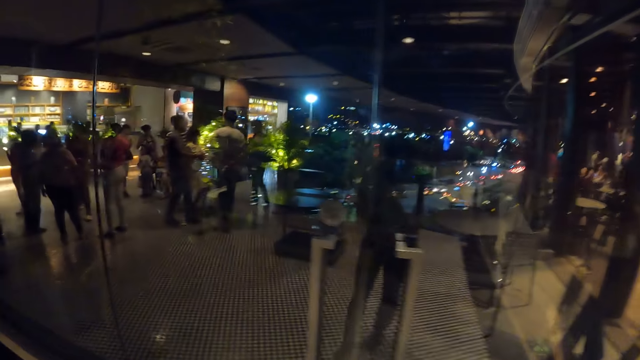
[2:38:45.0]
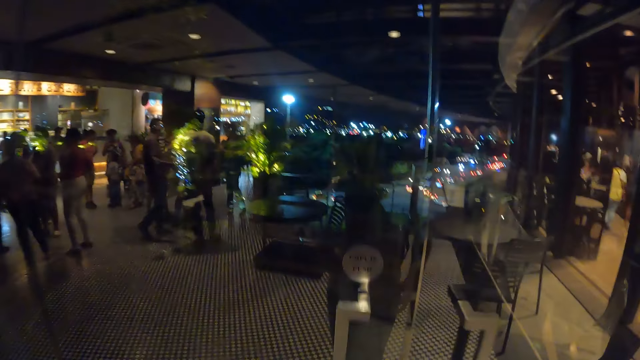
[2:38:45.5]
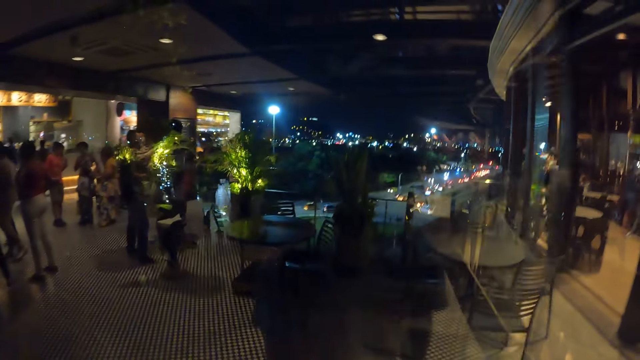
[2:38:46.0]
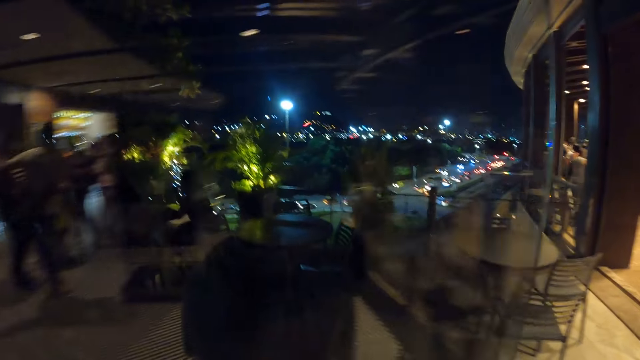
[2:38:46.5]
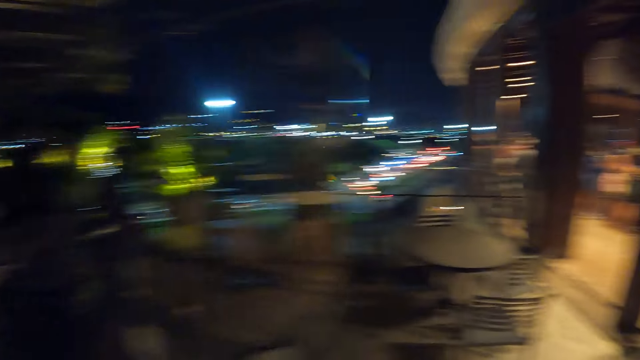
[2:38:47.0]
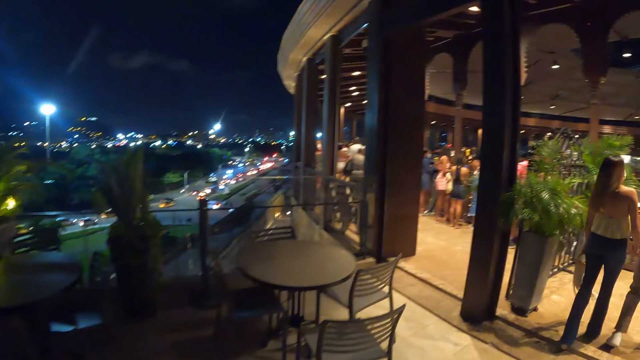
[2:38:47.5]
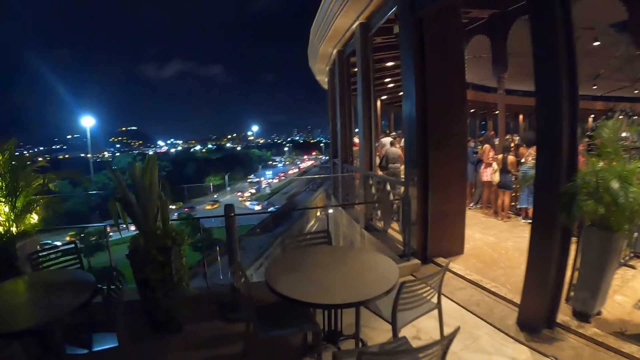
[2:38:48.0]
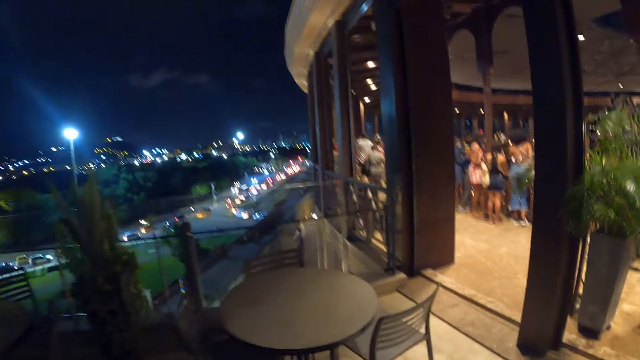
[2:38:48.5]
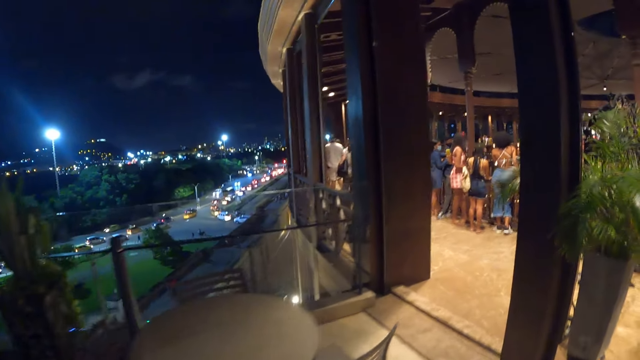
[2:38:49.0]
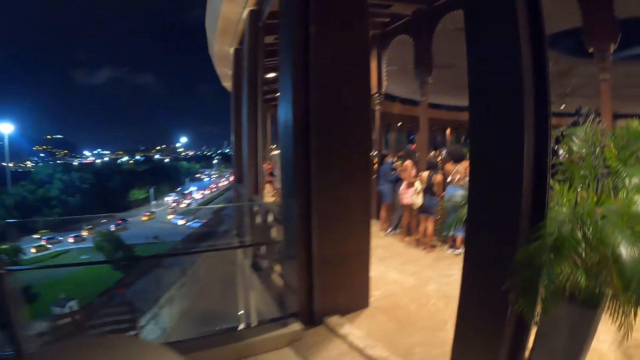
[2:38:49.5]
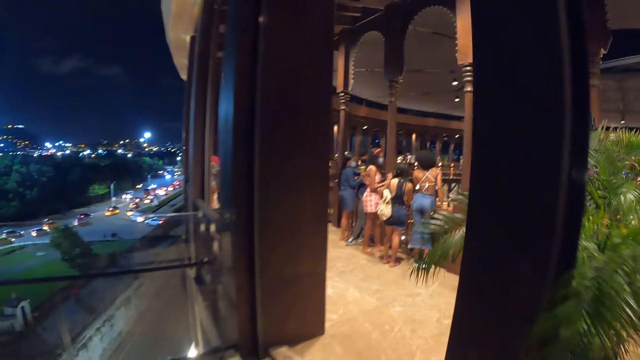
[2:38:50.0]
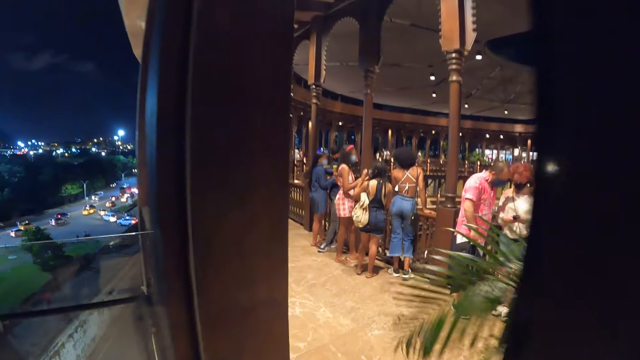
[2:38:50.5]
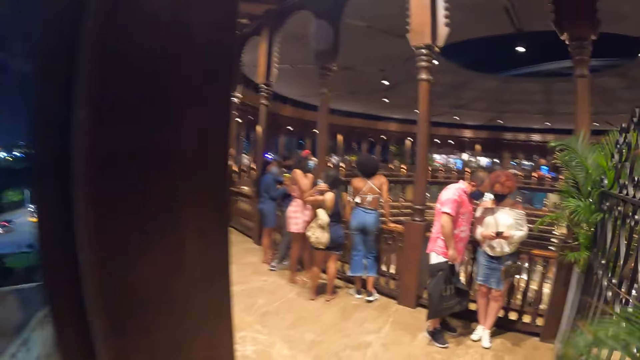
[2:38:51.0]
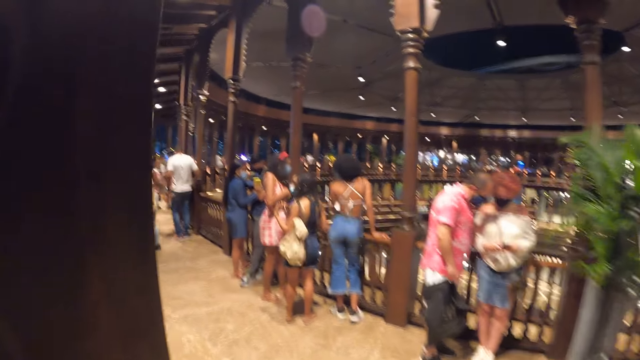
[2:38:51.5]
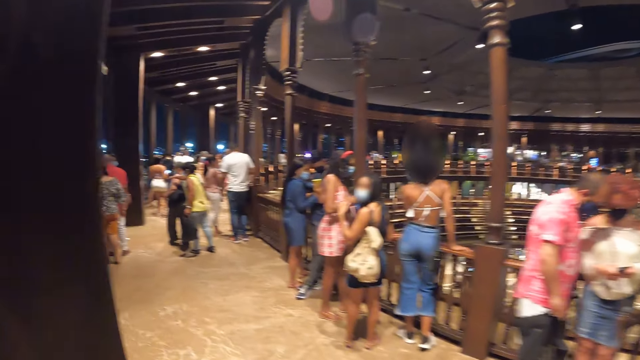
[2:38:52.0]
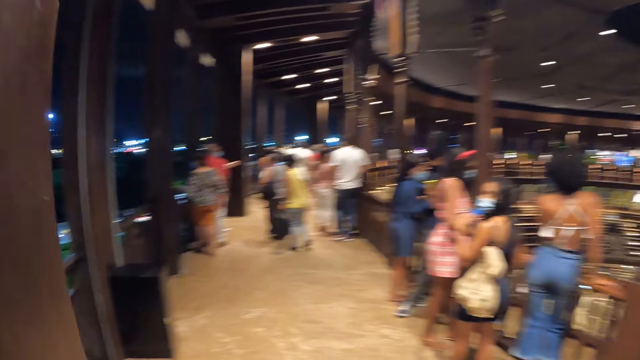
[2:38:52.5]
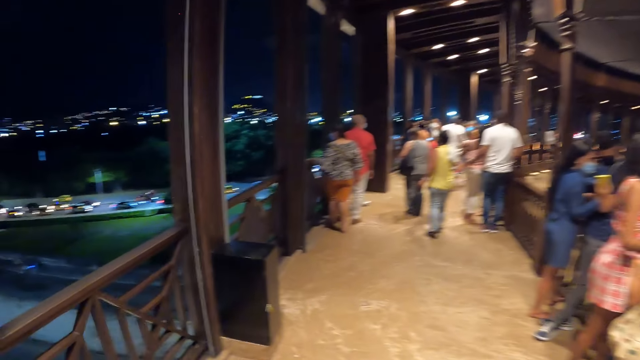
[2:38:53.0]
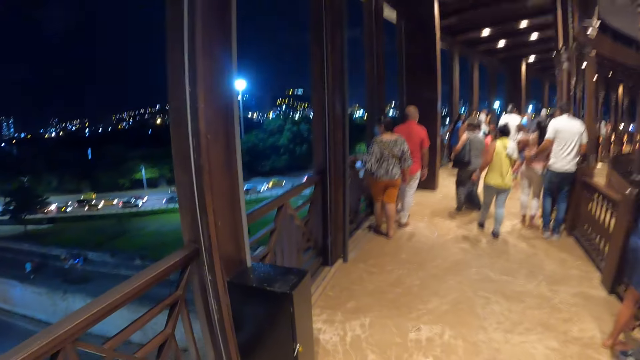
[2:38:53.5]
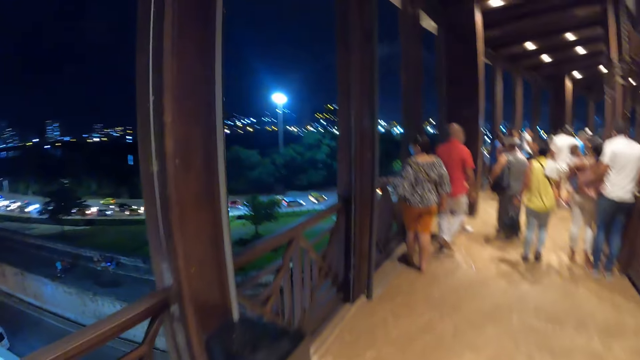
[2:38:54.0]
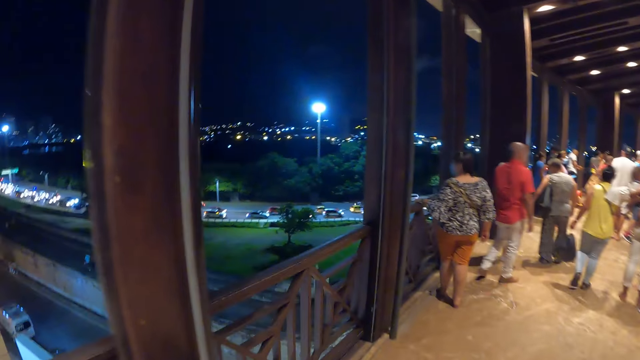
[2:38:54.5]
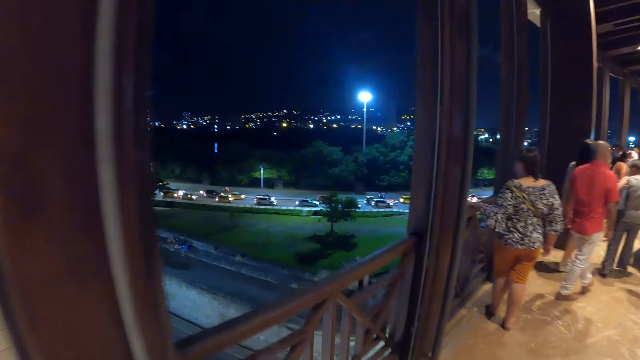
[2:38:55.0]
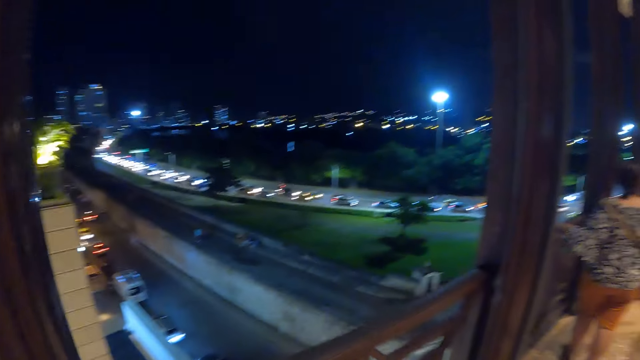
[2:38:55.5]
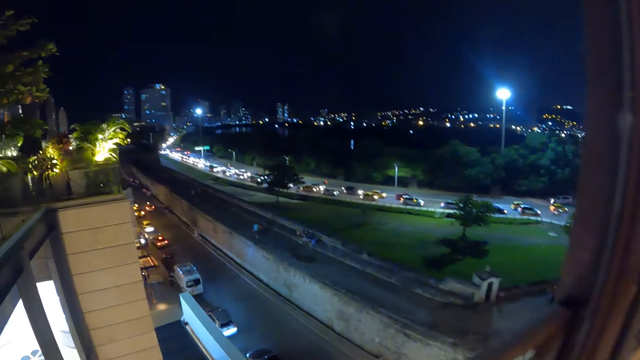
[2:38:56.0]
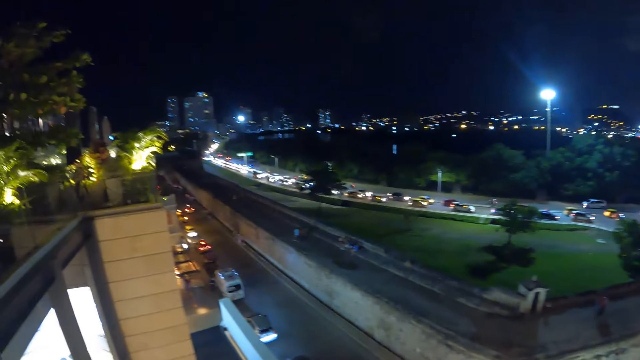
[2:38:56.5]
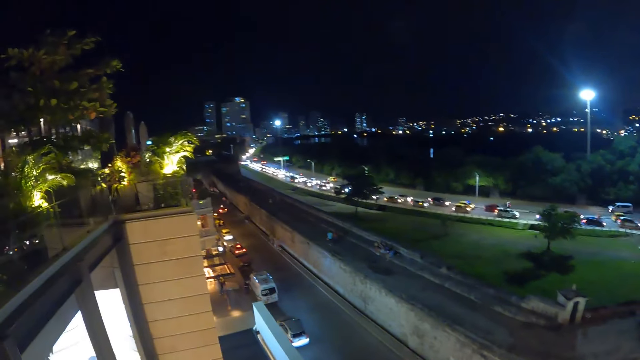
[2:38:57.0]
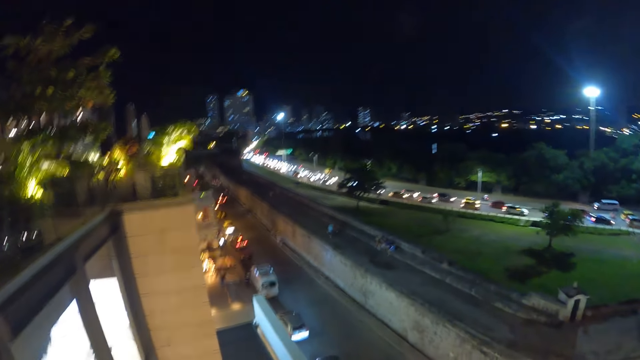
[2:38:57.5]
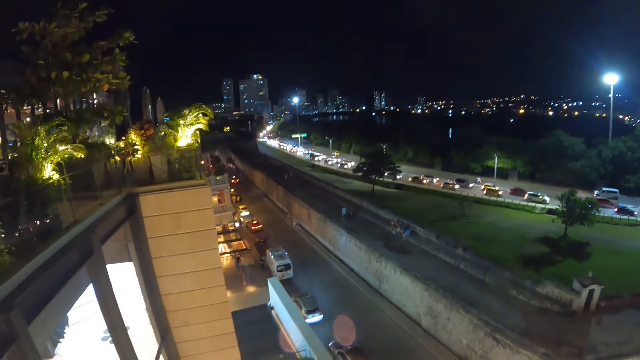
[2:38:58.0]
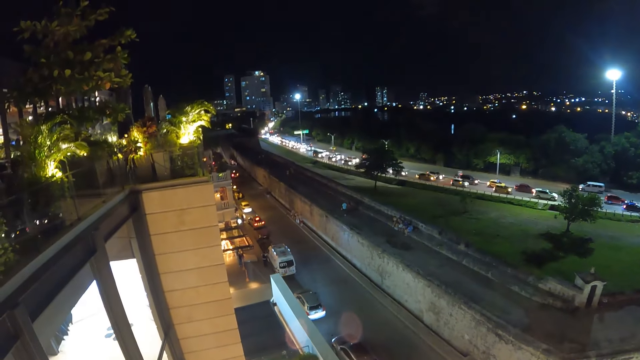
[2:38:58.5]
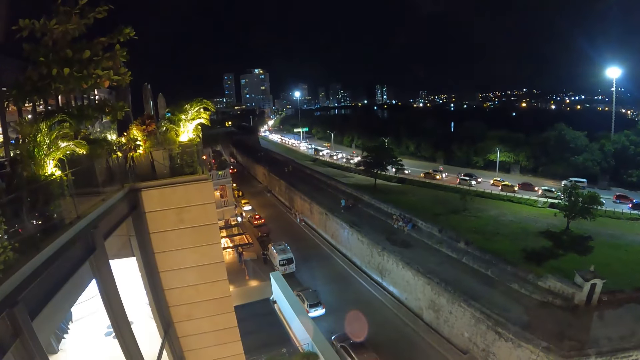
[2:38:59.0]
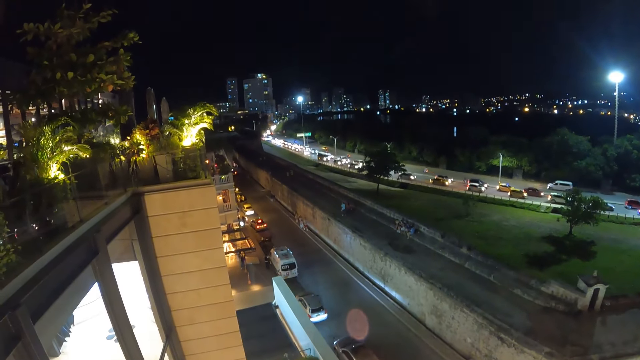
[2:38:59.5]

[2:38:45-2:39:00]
The camera wearer opens a door with his left hand. He walks along the mall. He interacts with people. He looks at vehicles from the top of a building.

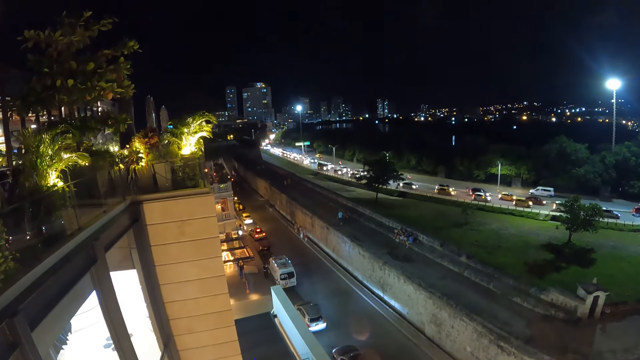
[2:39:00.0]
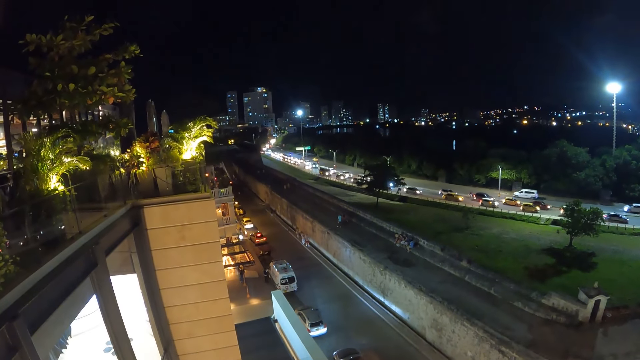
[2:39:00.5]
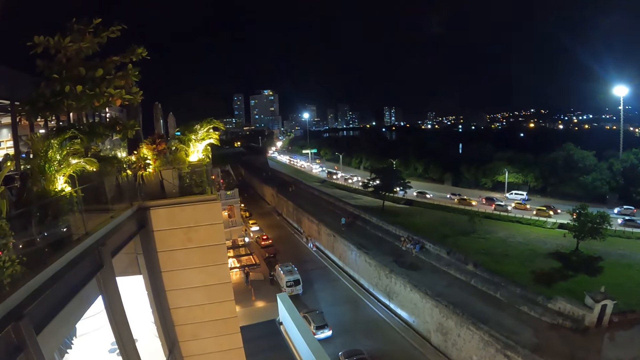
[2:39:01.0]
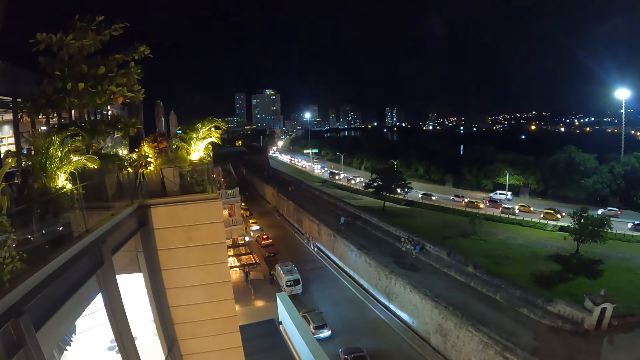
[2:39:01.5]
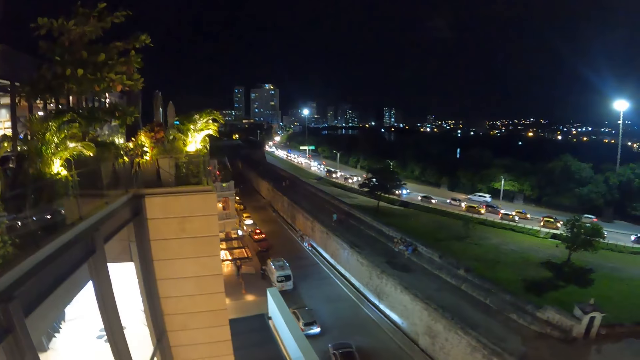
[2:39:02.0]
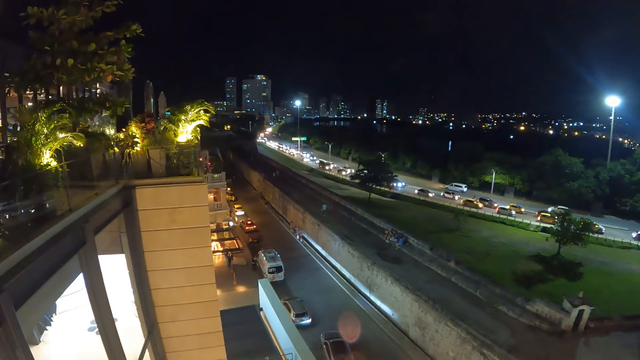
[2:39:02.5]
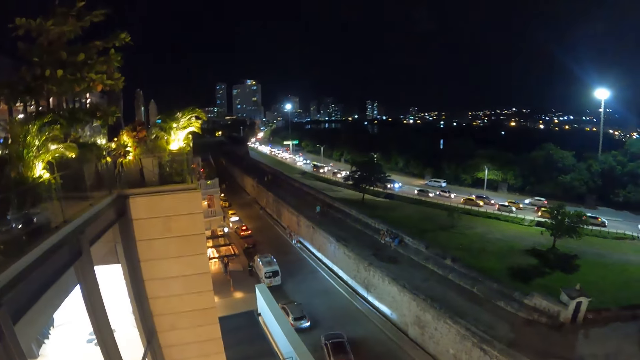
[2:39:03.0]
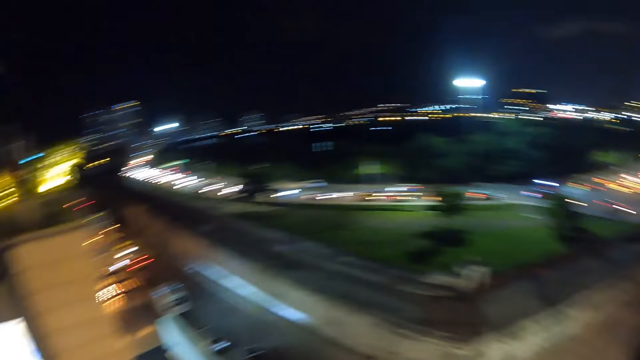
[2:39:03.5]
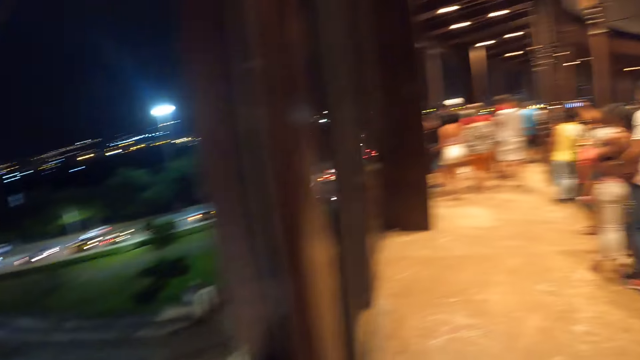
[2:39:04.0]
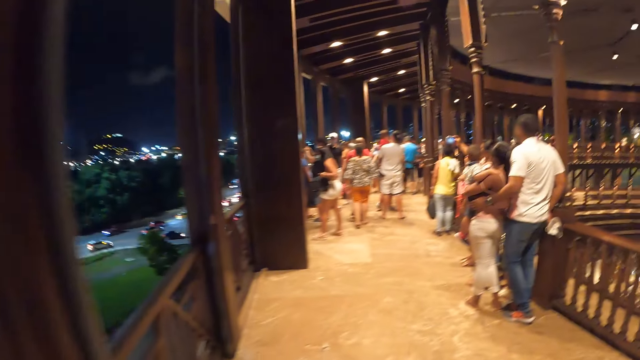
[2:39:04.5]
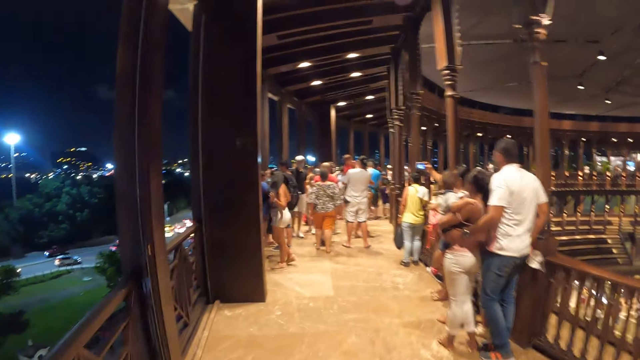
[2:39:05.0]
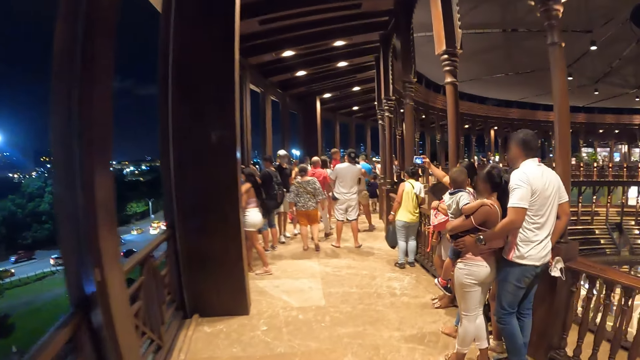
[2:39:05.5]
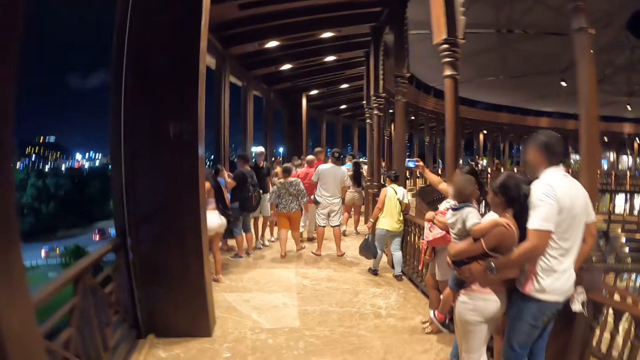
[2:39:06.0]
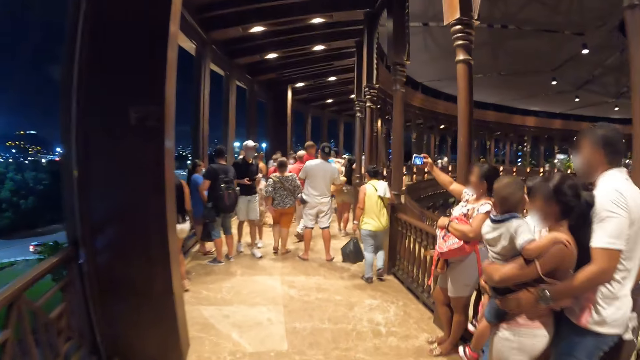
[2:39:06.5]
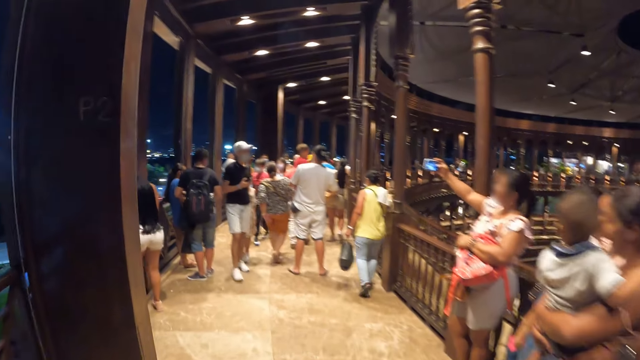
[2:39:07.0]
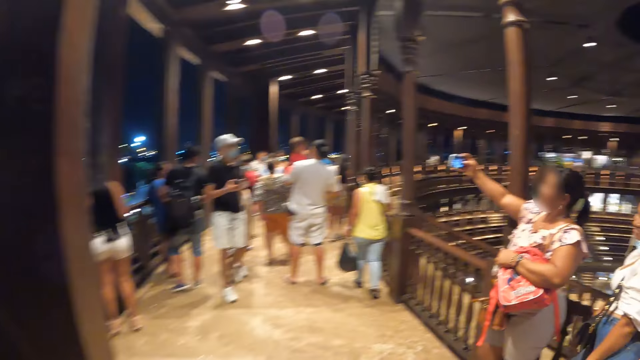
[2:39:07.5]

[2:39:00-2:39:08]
The camera wearer looks around in a room. A woman takes a selfie with a mobile phone.
